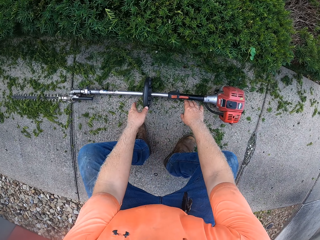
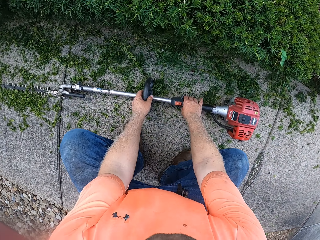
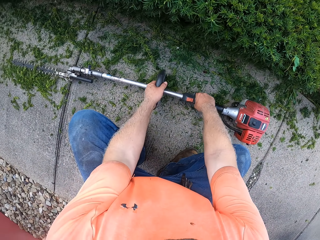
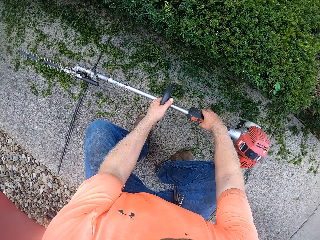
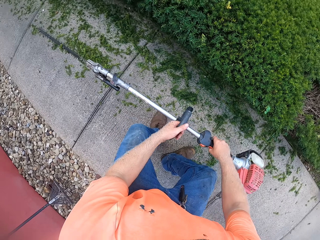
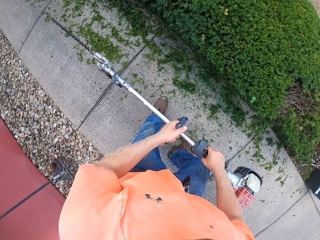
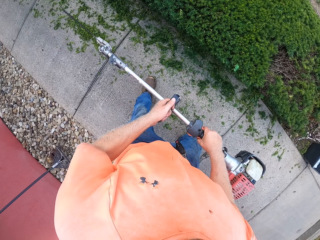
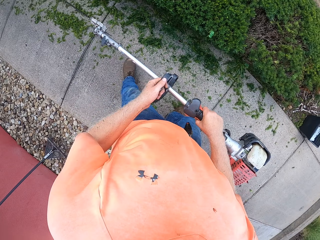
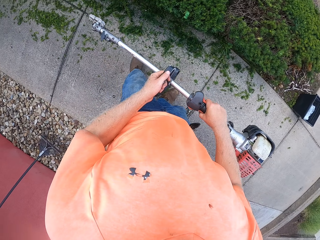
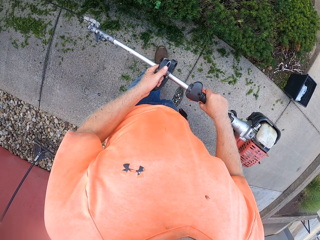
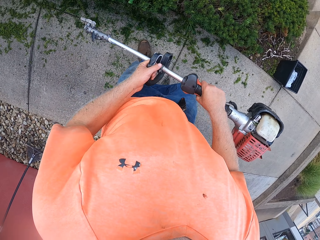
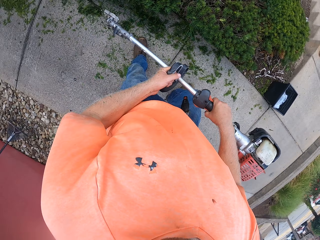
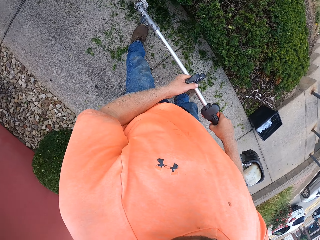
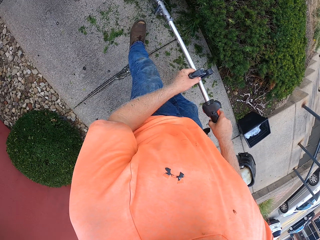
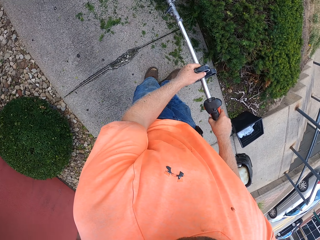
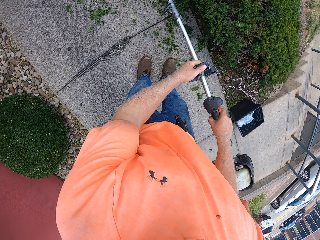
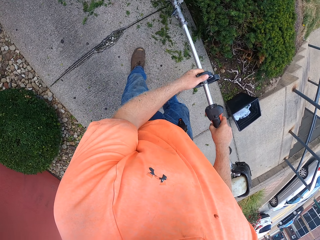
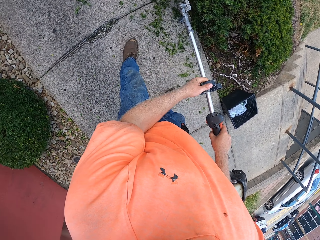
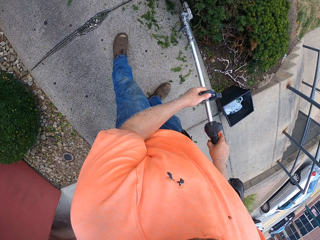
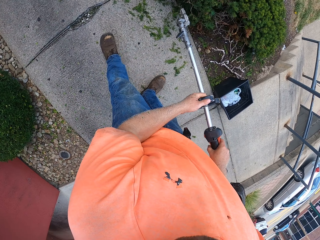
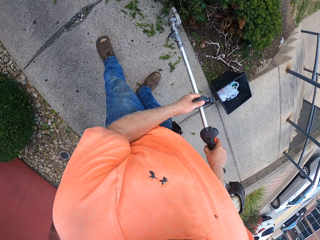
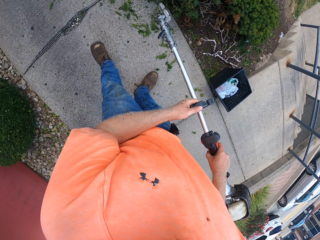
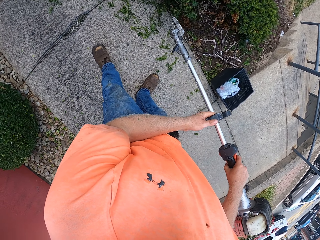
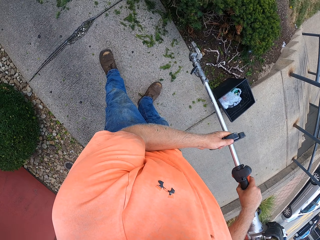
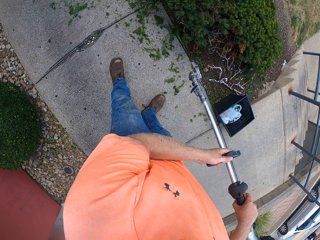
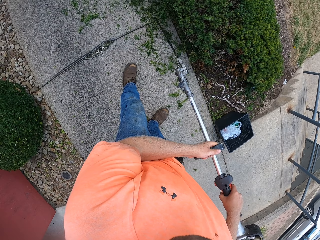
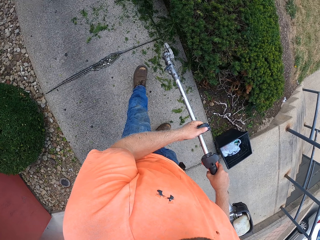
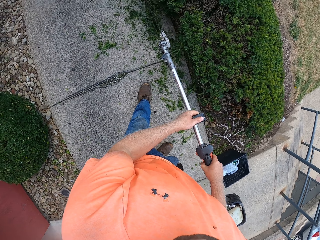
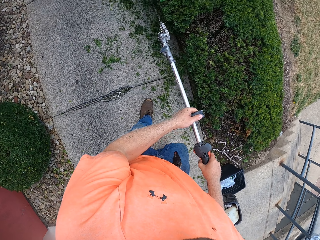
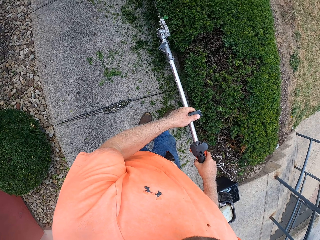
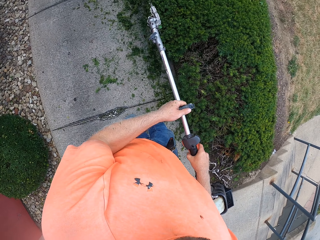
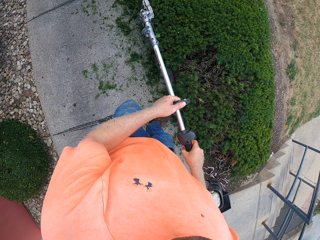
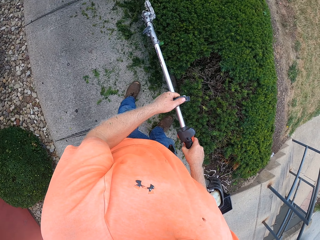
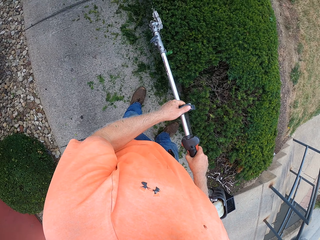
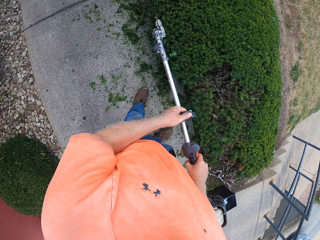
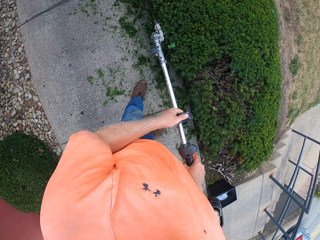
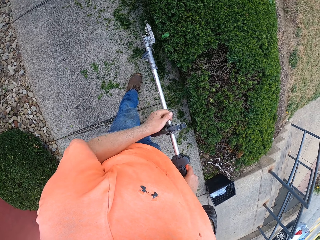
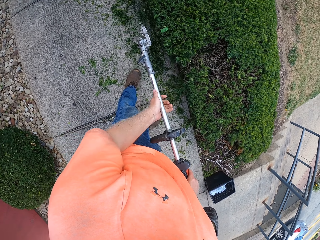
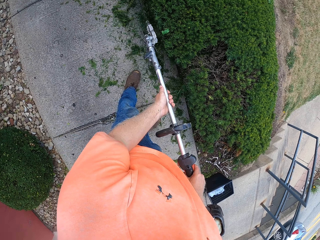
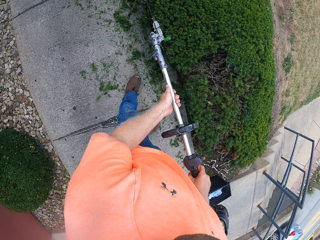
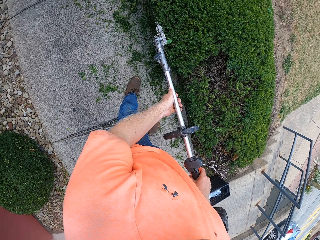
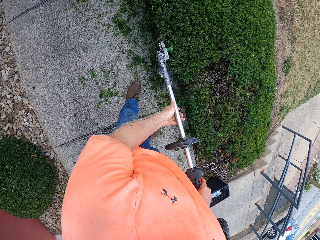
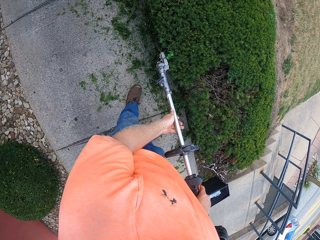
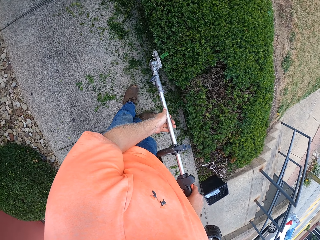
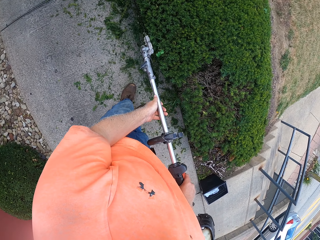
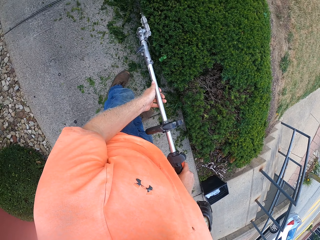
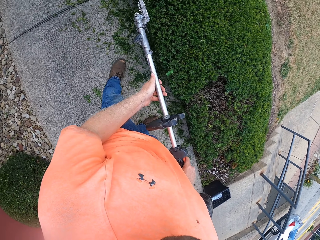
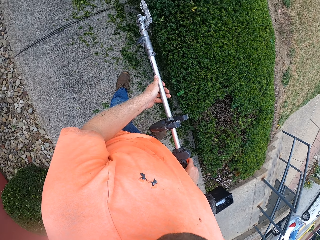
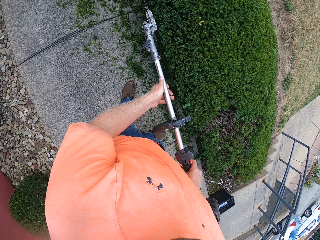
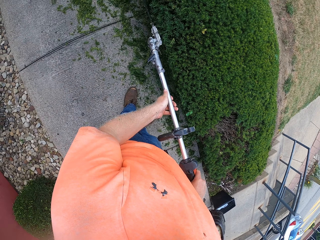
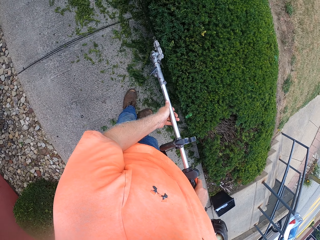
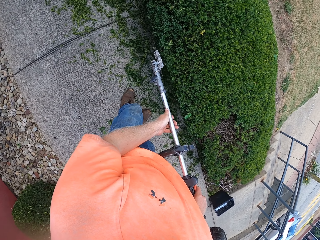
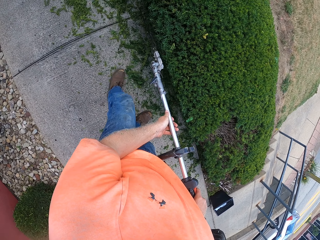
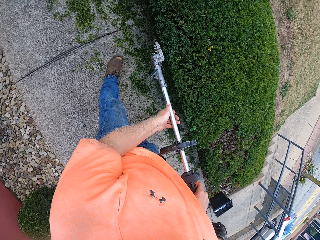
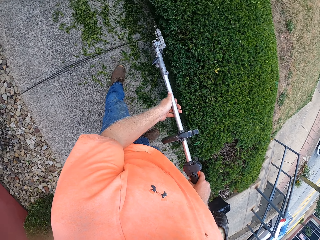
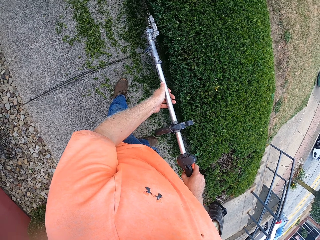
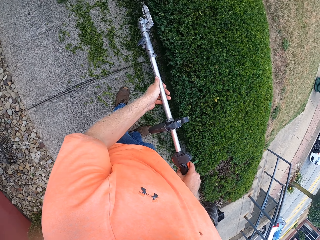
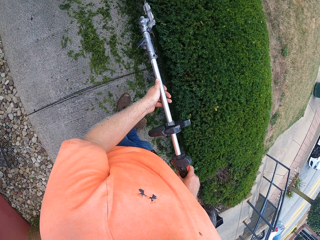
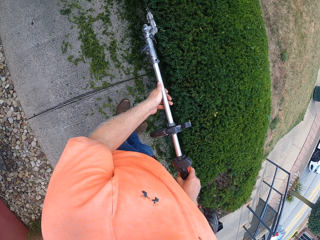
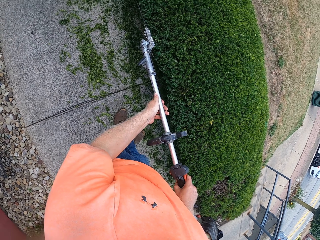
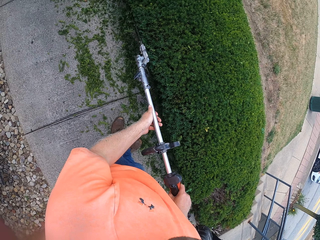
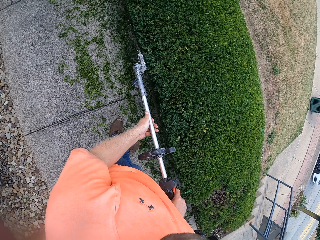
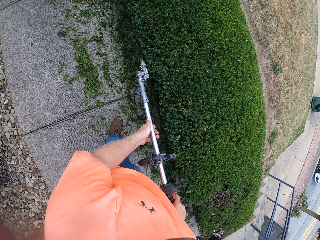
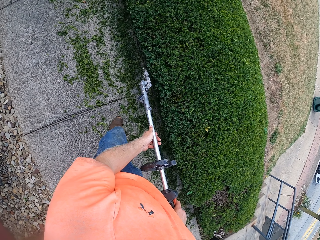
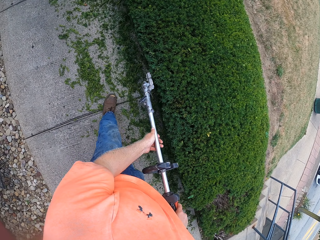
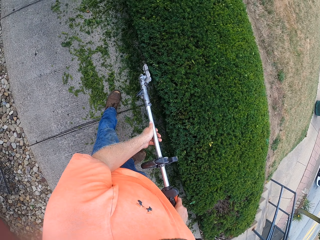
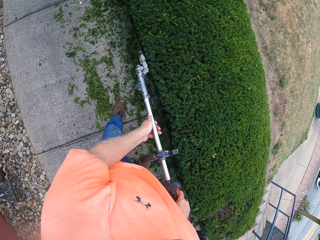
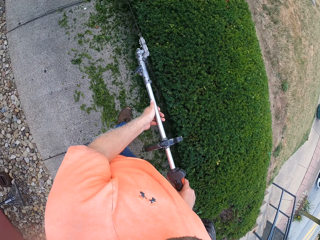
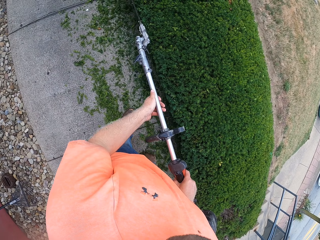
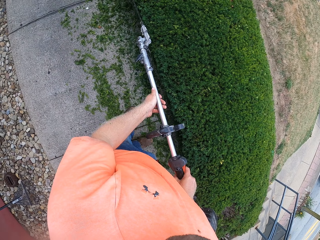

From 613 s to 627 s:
The camera wearer picks up a hedge trimmer from the ground with both hands. He trims the flowers with the hedge trimmer in both hands. He trims the fence. He moves his right hand in front of the hedge trimmer. He trims the live fence.

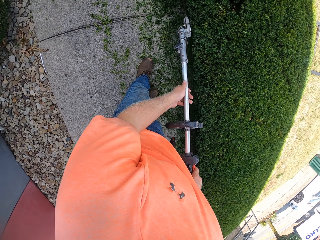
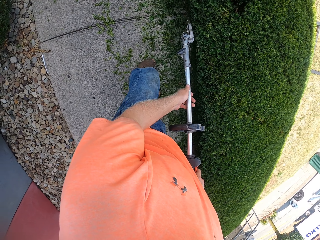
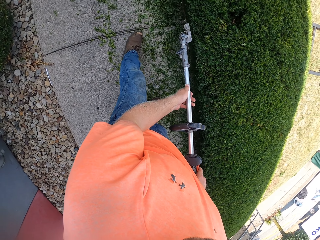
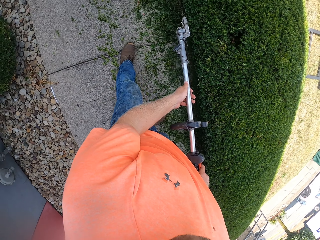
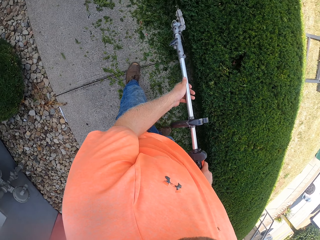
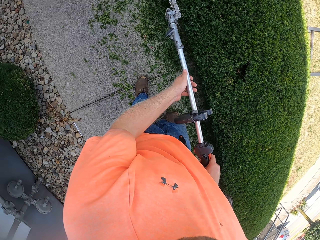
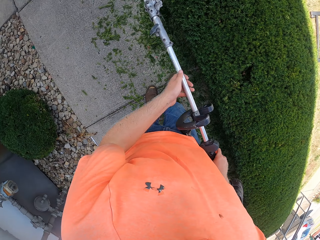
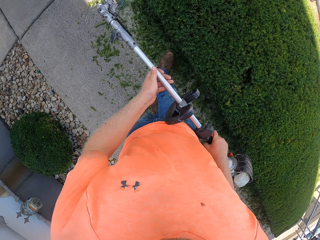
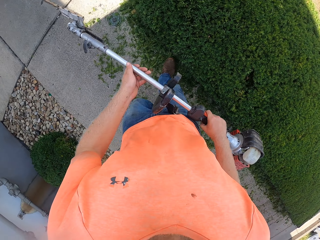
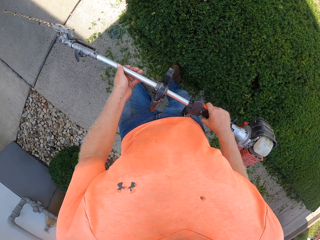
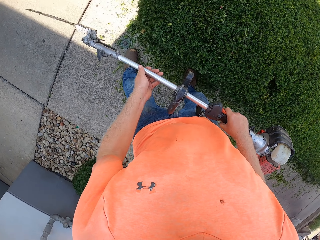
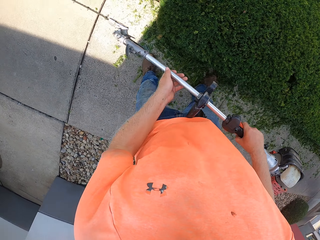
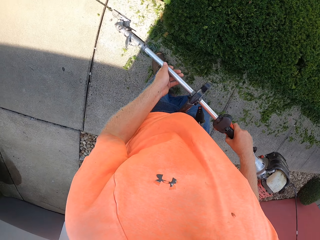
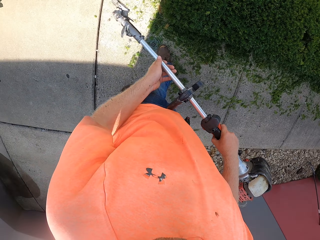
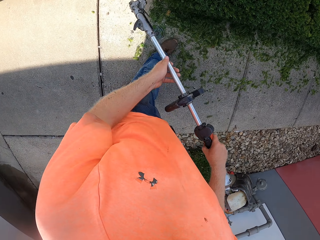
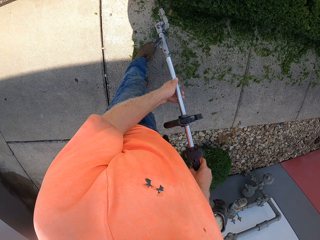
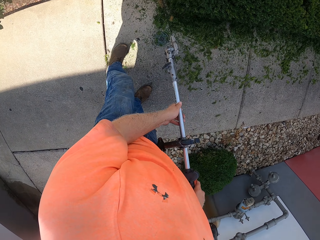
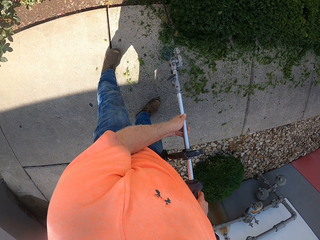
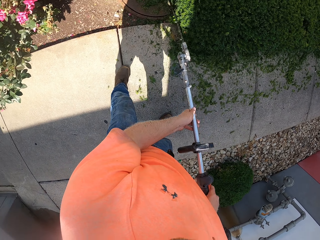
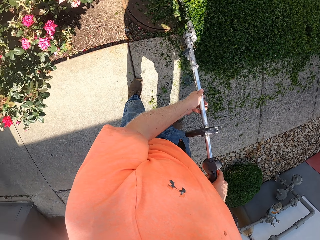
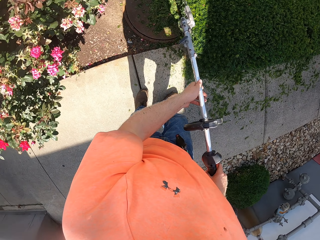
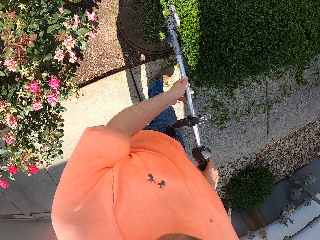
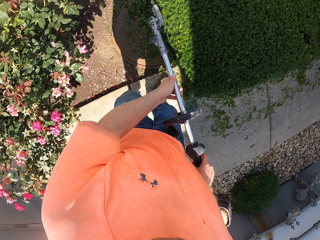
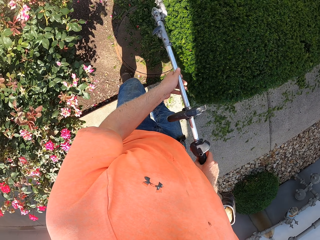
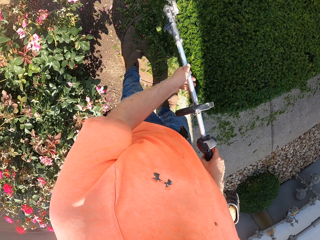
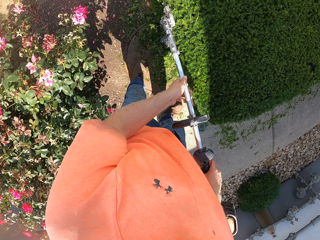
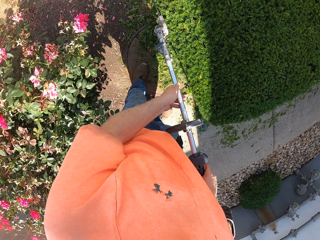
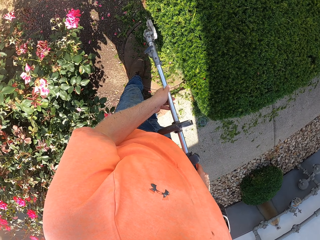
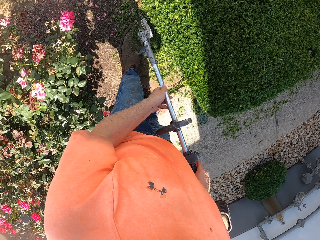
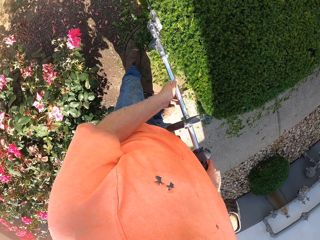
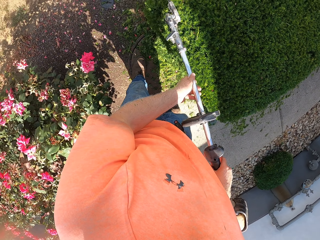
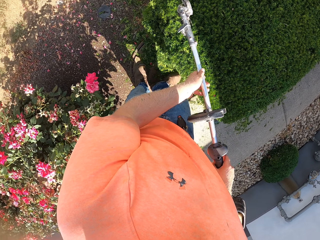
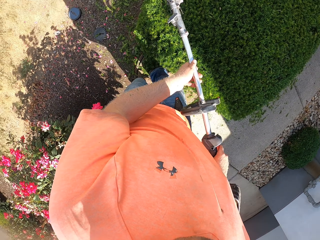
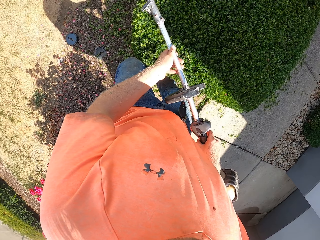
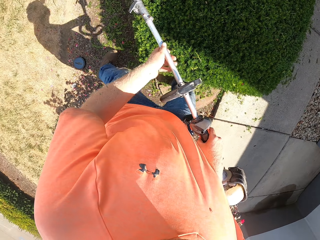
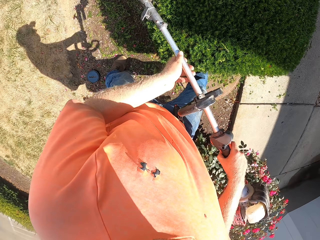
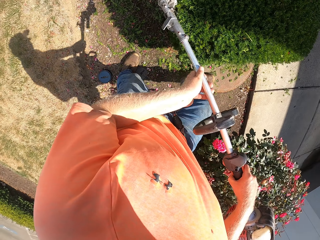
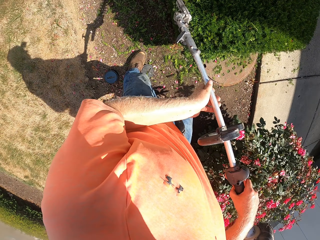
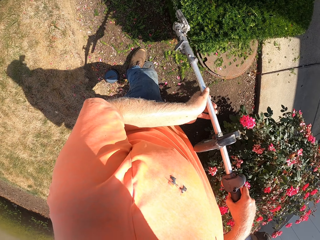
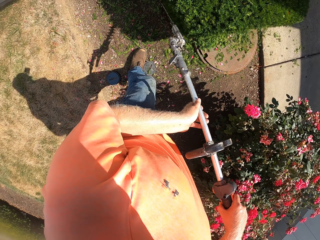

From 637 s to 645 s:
The camera wearer moves to the other side of the live fence.
